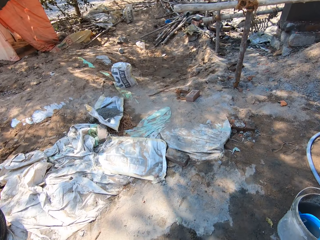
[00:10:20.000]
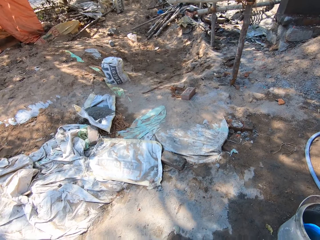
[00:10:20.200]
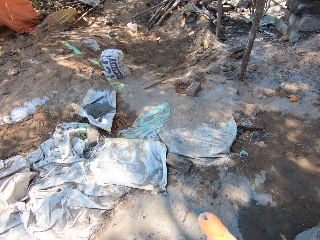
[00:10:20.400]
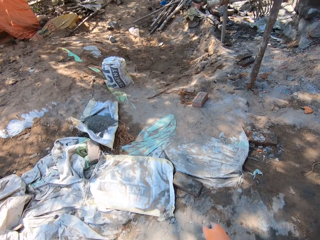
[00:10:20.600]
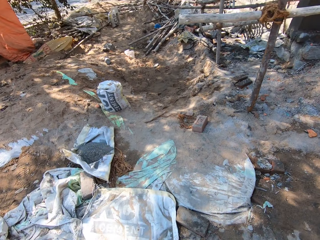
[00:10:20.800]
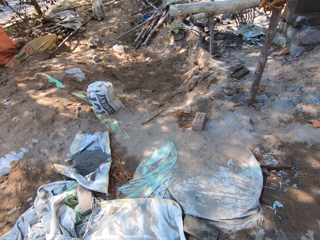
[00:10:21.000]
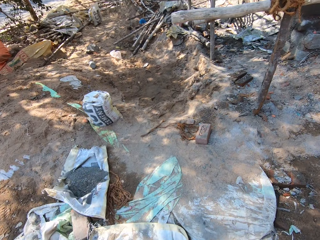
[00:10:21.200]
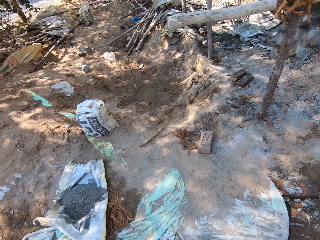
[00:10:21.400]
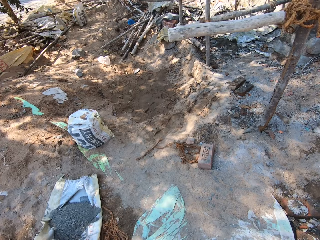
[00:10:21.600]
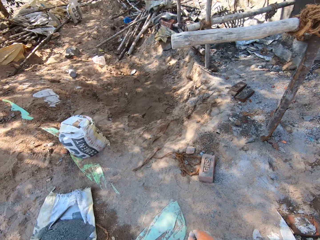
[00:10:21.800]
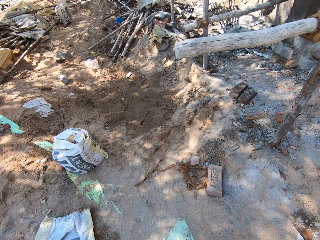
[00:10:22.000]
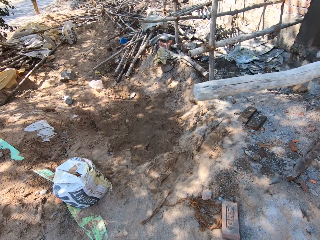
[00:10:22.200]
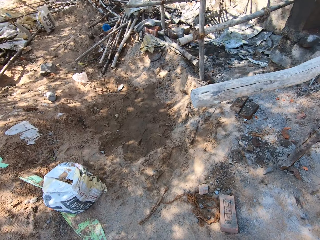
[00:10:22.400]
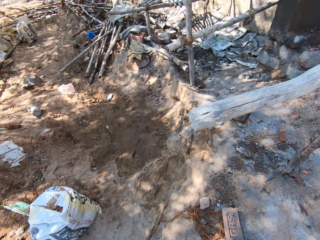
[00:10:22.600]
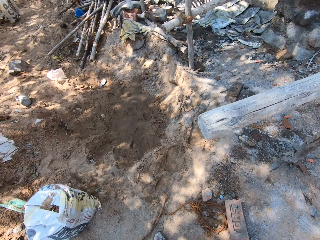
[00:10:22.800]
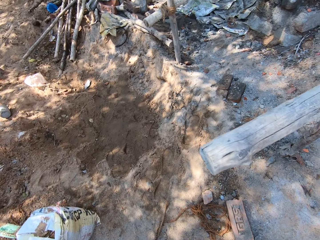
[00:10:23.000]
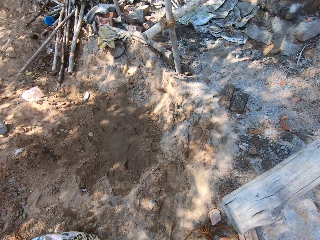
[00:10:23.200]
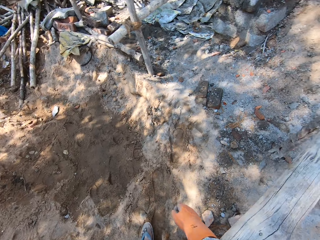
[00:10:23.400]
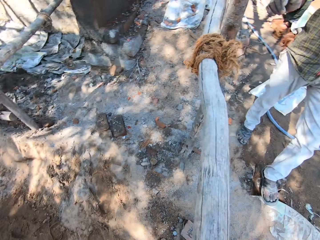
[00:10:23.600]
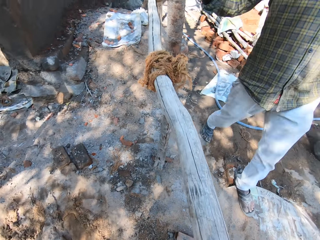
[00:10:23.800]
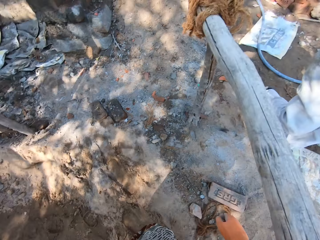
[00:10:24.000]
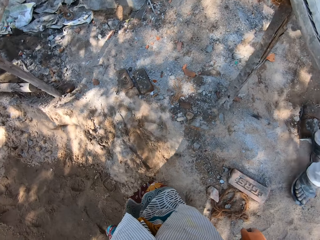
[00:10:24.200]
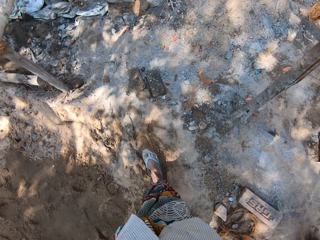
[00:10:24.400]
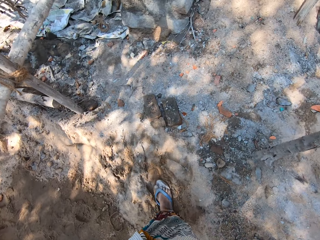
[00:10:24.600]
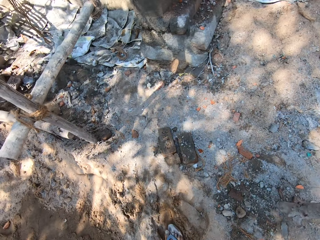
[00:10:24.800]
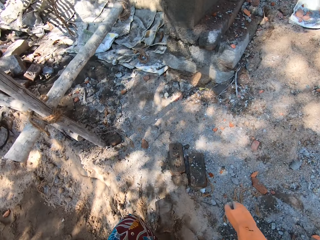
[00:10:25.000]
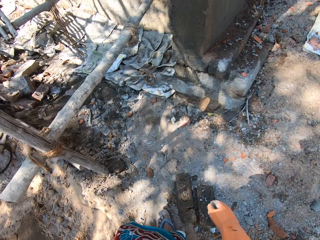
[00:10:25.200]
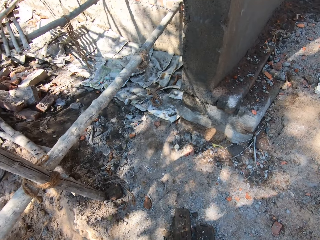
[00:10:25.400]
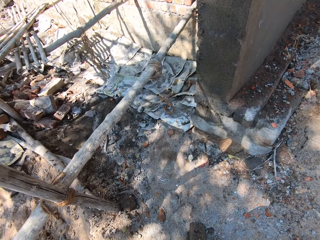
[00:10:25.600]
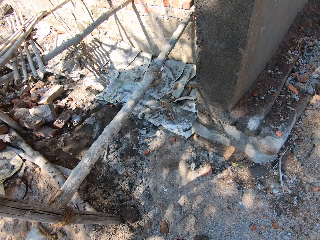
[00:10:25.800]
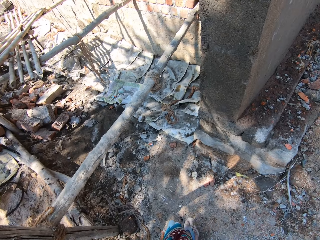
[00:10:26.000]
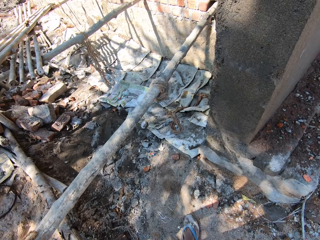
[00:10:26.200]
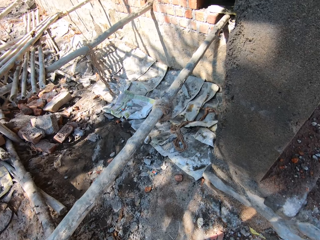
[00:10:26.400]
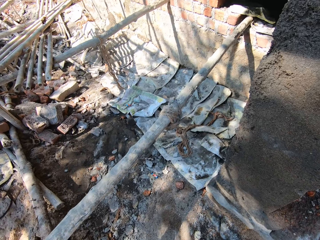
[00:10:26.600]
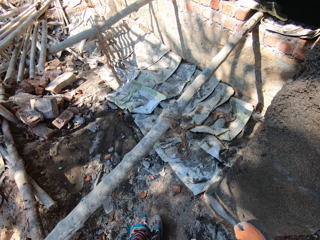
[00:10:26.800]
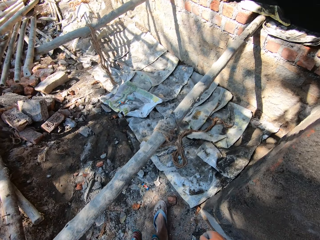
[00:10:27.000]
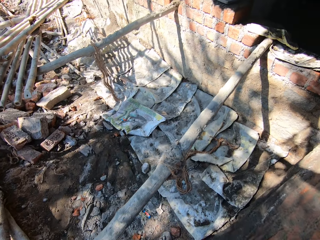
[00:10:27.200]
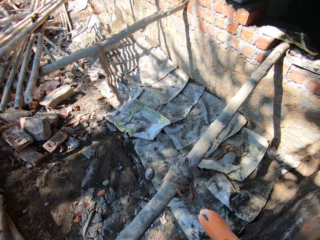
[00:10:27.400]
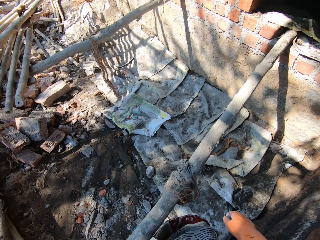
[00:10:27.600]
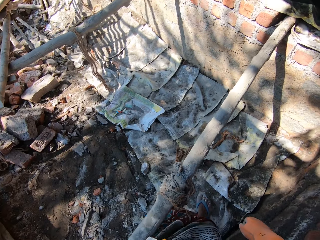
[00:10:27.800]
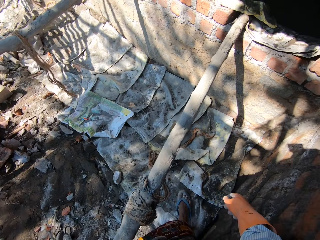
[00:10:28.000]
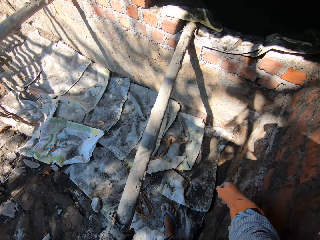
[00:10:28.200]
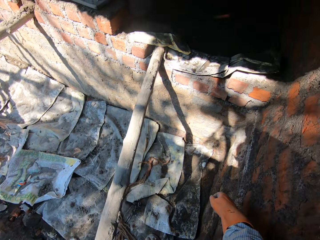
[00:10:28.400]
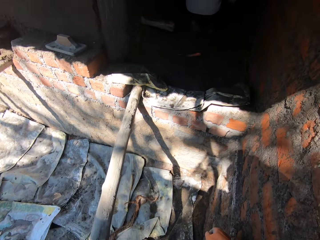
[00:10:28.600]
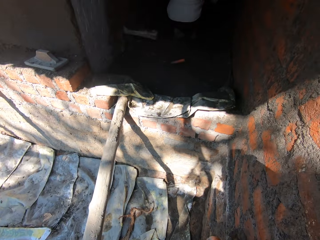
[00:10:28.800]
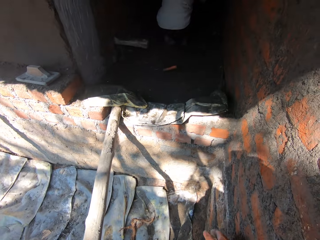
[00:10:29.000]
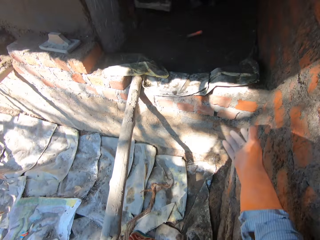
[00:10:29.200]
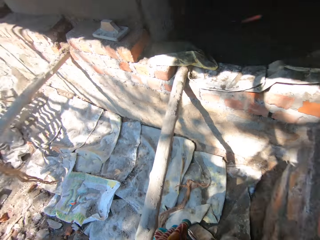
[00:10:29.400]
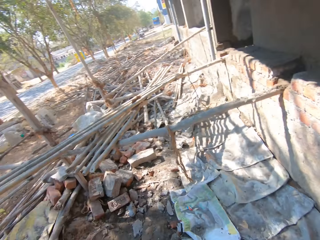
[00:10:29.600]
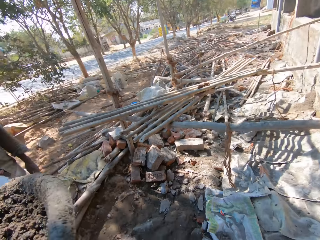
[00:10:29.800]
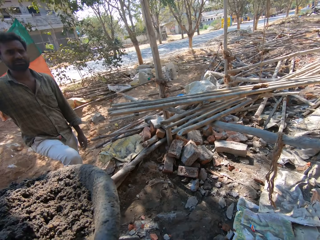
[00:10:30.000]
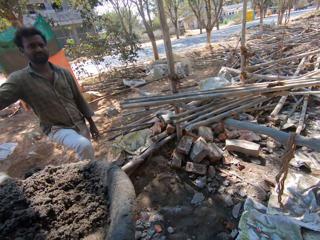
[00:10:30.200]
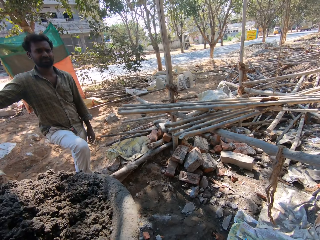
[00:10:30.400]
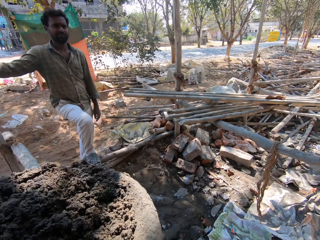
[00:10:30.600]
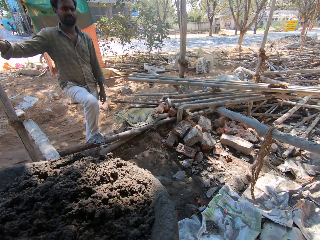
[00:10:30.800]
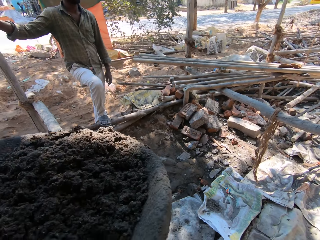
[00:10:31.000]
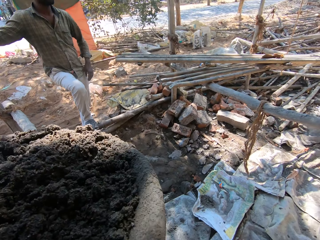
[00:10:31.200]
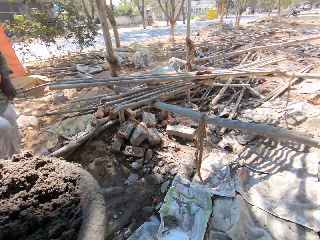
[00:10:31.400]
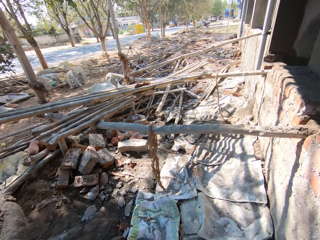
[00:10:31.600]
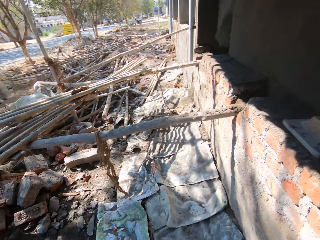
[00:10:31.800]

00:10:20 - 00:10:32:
The camera wearer lifts the hand.

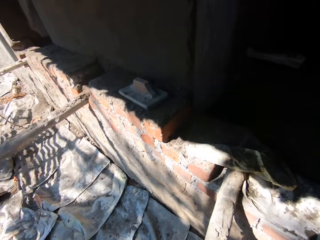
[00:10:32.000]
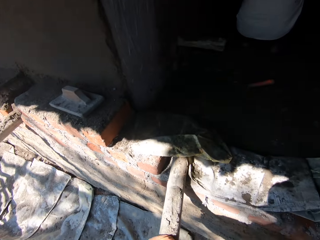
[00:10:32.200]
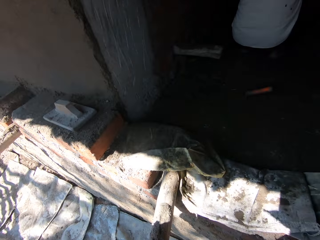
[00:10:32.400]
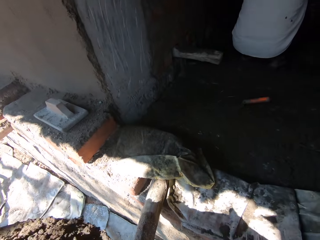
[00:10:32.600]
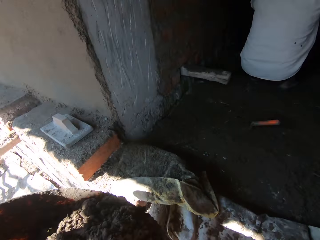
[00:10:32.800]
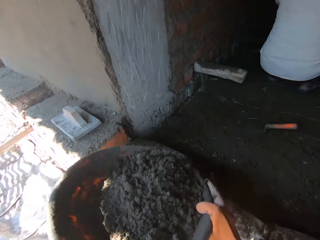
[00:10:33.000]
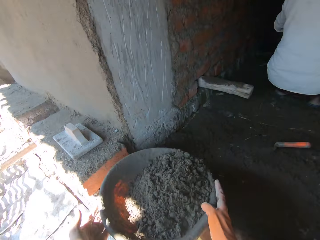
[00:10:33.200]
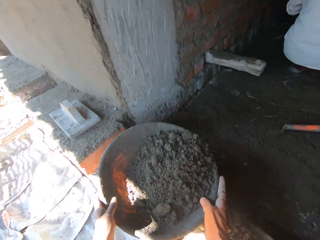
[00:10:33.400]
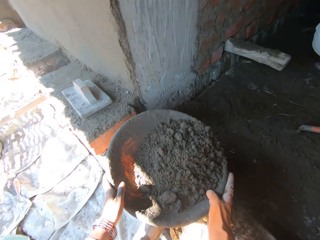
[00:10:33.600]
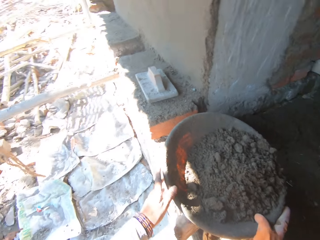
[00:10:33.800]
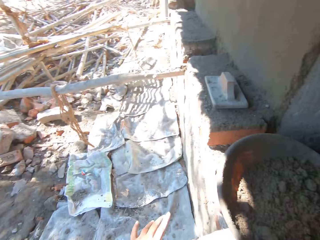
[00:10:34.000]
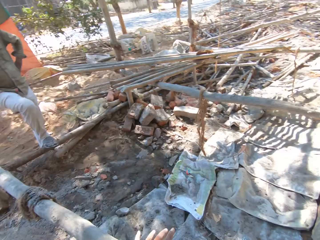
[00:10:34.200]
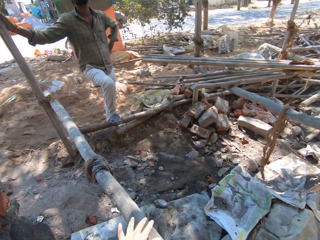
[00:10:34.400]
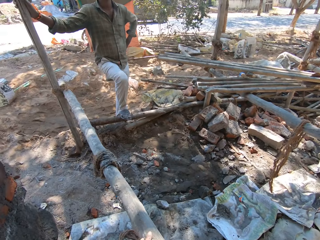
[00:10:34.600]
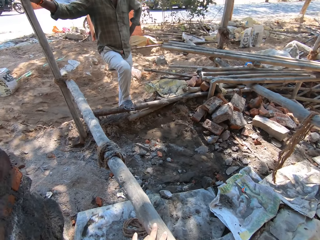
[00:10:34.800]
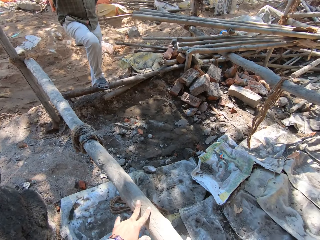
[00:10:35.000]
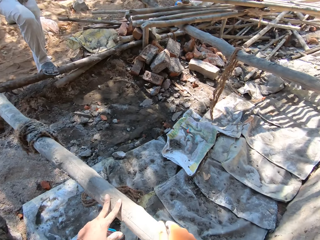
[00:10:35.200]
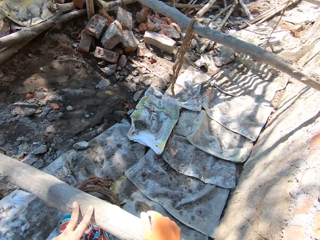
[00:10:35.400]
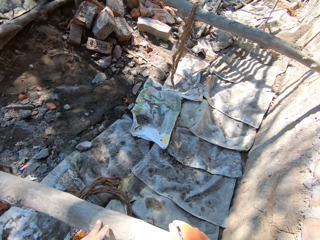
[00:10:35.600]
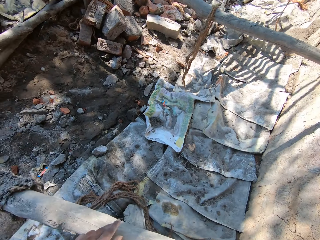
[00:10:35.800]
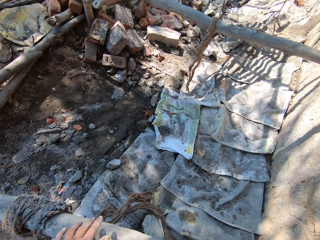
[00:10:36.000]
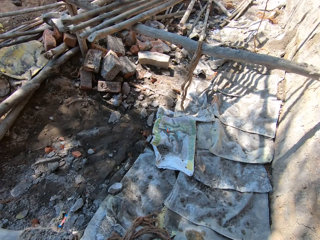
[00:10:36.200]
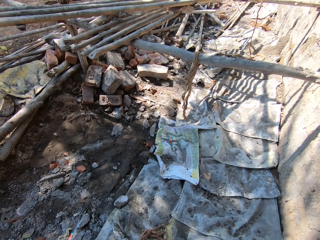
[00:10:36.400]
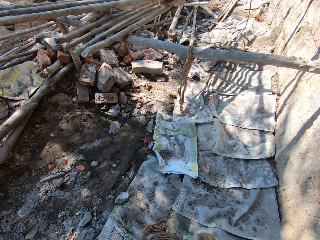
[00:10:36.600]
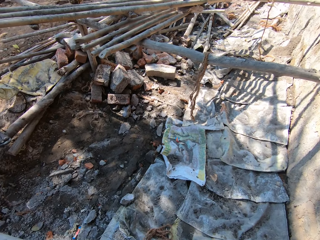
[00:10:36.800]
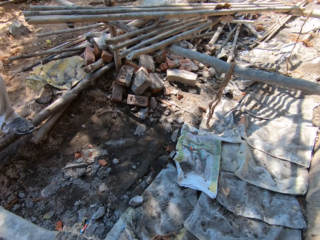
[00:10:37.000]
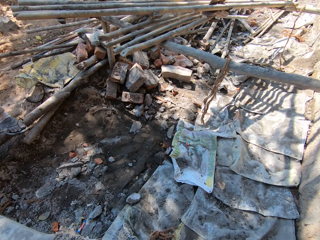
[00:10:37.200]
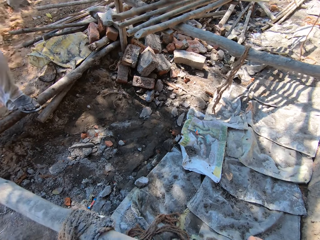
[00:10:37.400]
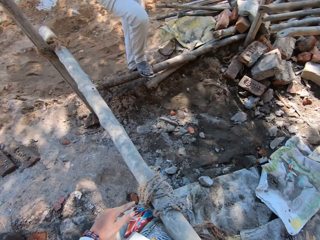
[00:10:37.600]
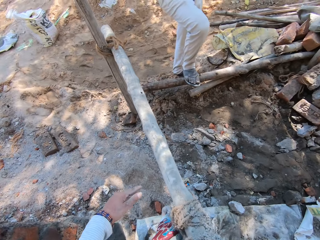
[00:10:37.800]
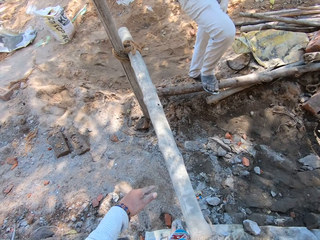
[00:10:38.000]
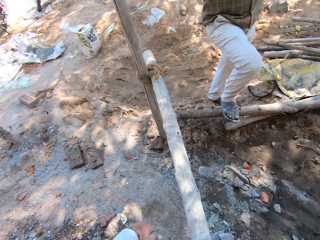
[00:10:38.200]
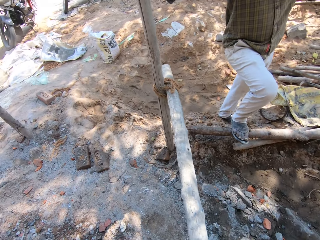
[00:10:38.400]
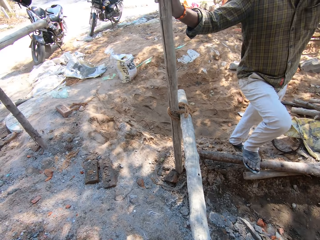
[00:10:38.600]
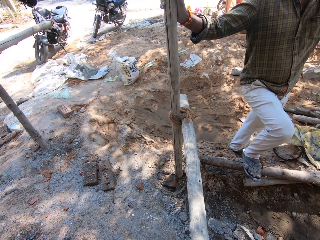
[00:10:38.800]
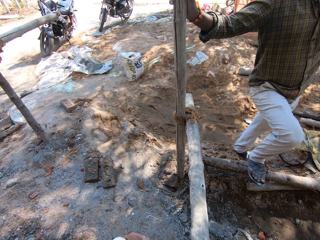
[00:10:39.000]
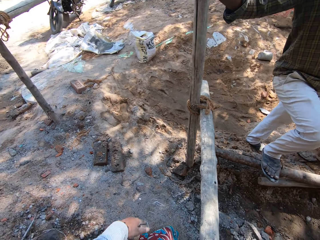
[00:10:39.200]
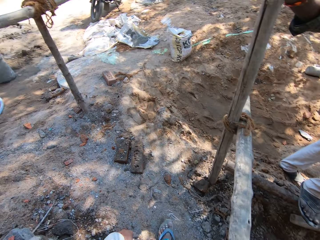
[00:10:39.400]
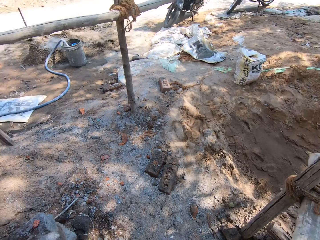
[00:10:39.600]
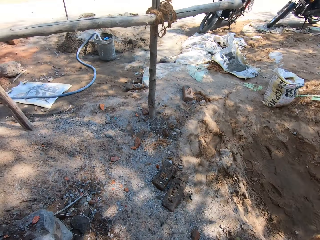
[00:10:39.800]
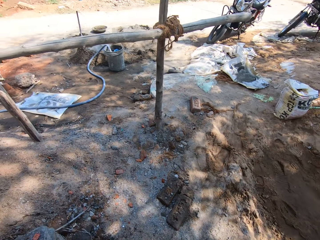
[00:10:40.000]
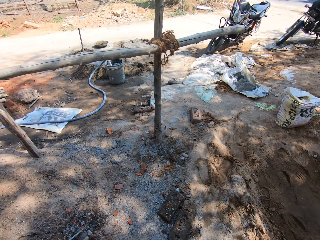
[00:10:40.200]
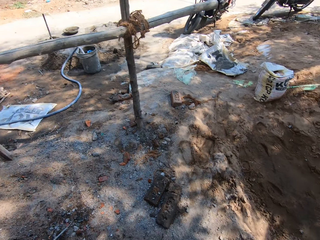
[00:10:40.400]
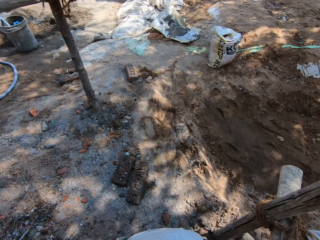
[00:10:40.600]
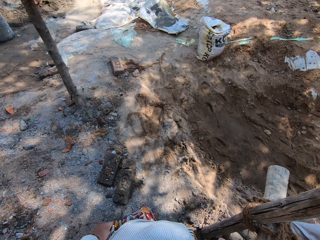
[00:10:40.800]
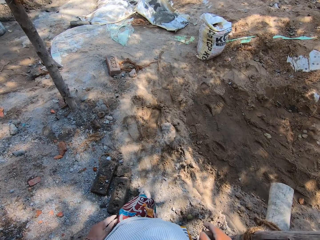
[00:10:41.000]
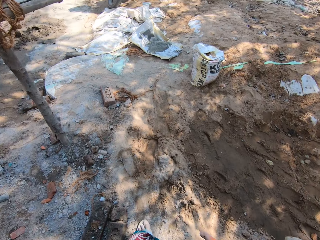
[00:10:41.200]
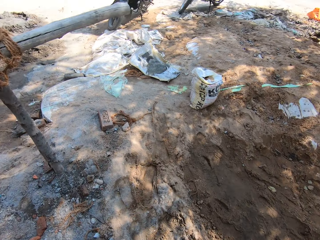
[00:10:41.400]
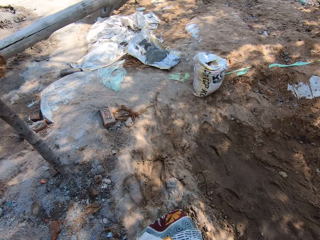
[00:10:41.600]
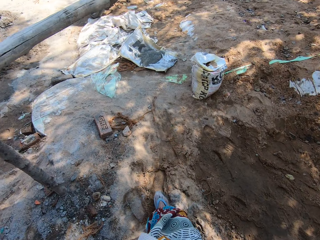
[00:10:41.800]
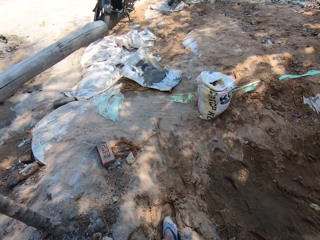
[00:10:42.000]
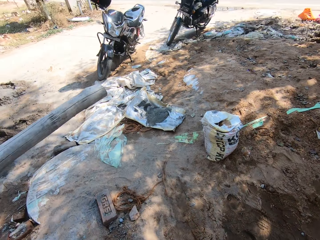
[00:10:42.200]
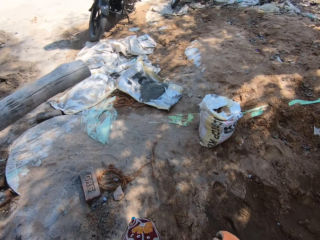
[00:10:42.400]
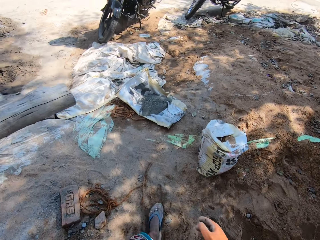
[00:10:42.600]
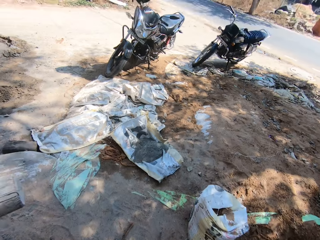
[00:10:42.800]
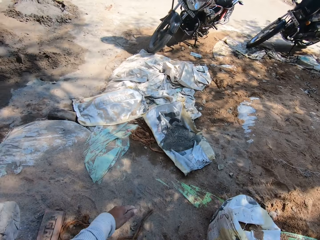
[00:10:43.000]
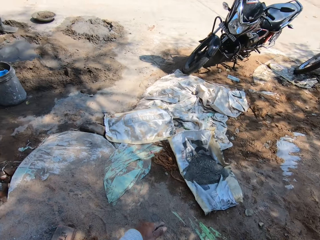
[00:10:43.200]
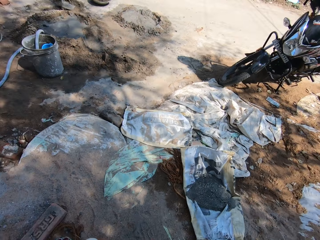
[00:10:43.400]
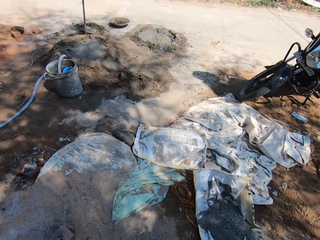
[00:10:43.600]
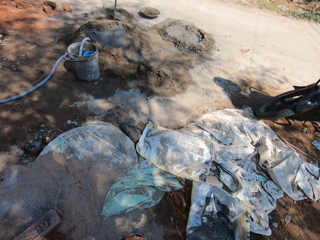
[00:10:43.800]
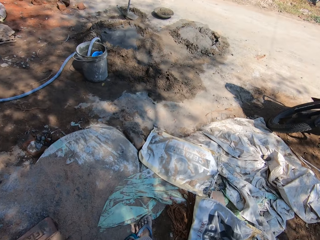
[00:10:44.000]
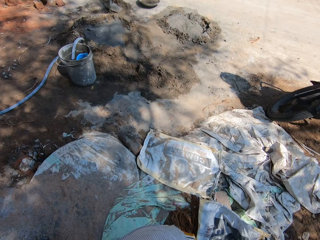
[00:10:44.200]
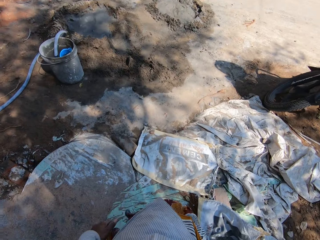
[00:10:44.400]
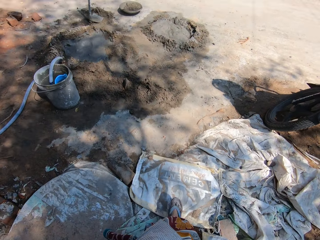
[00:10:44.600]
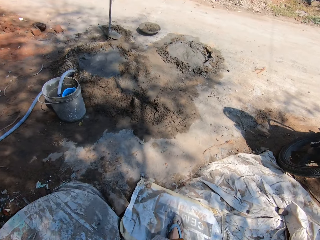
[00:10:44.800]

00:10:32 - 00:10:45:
The camera wearer puts down the iron tasla with sand on a wall. They look around. They touch a wood. They walk around.
